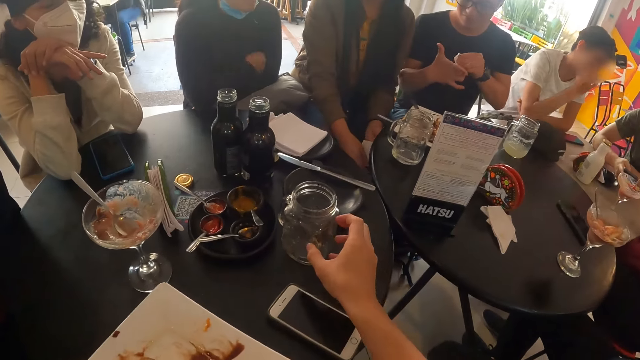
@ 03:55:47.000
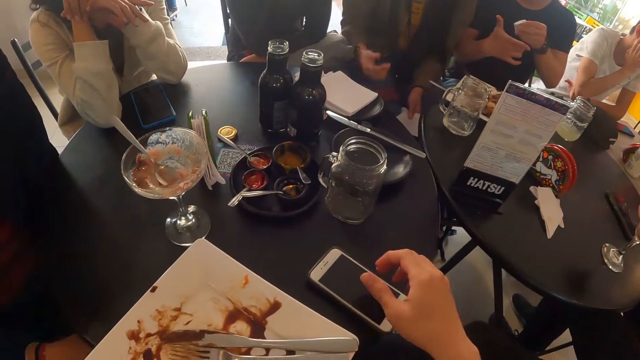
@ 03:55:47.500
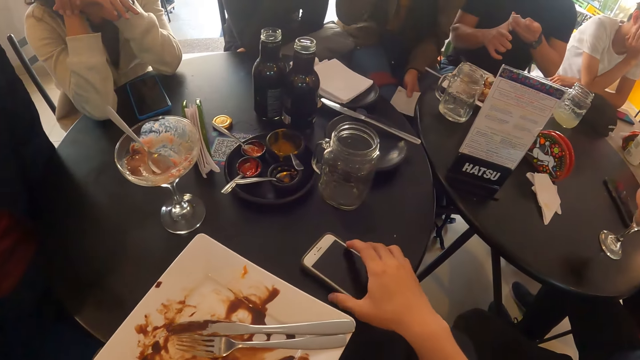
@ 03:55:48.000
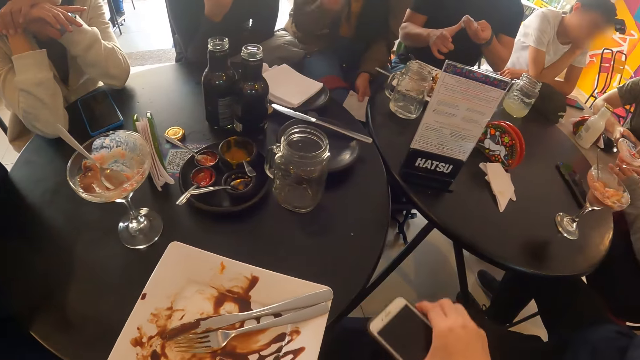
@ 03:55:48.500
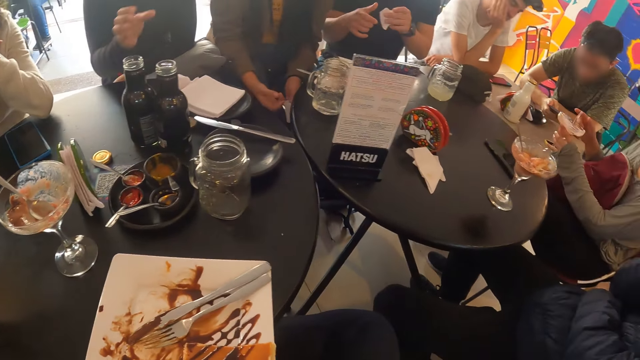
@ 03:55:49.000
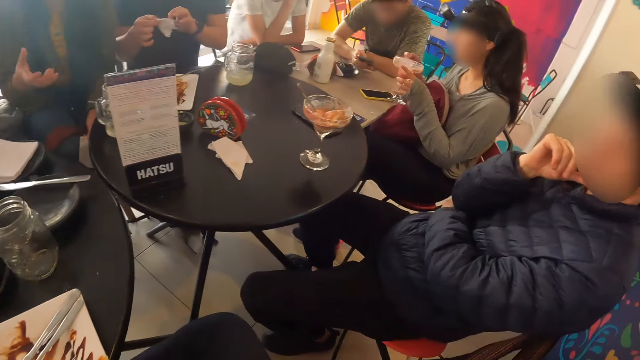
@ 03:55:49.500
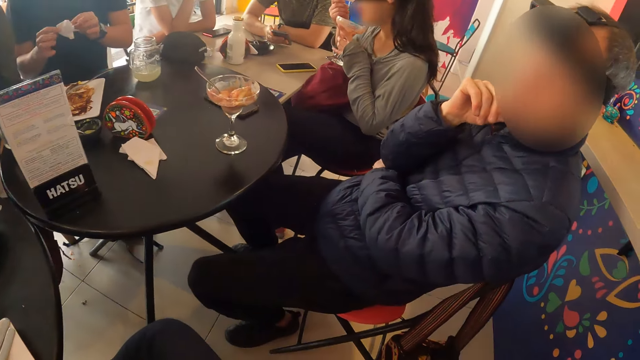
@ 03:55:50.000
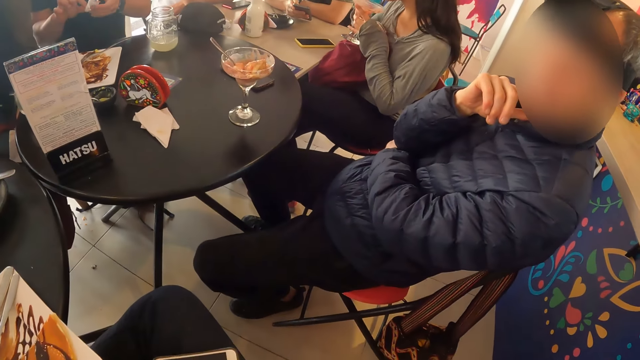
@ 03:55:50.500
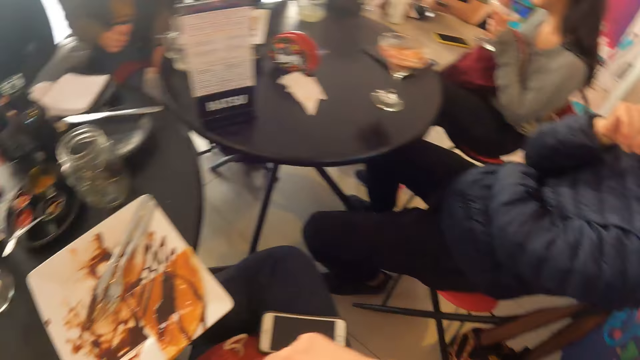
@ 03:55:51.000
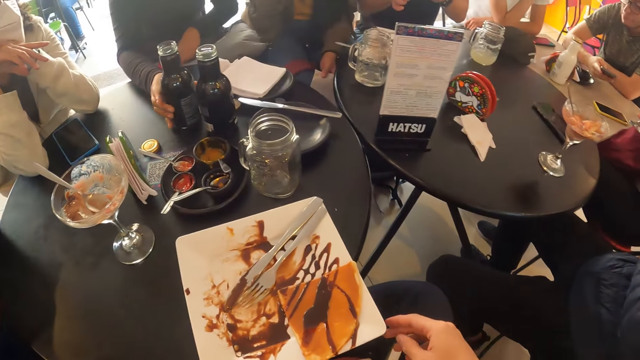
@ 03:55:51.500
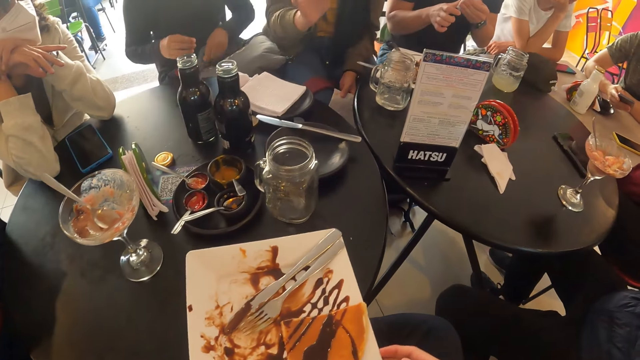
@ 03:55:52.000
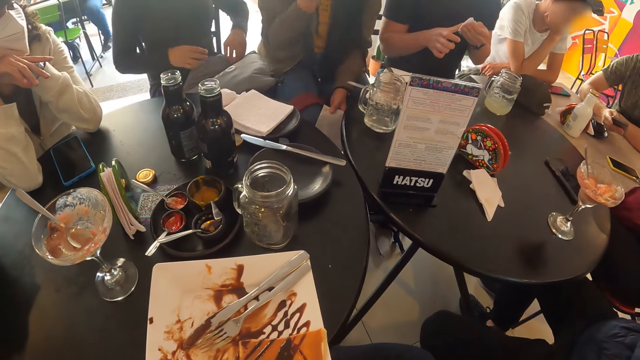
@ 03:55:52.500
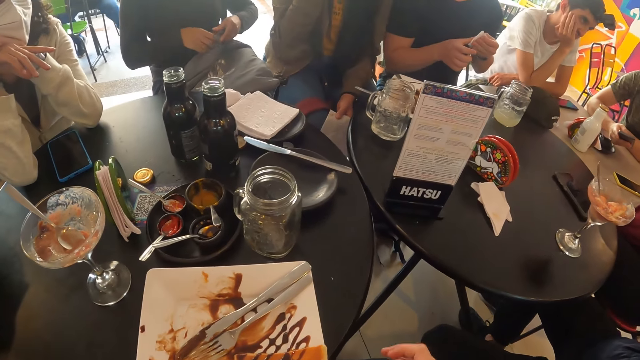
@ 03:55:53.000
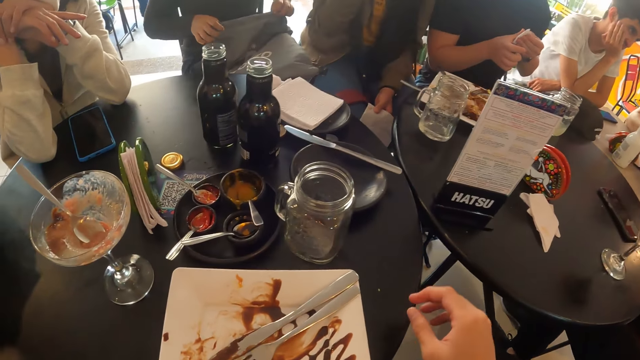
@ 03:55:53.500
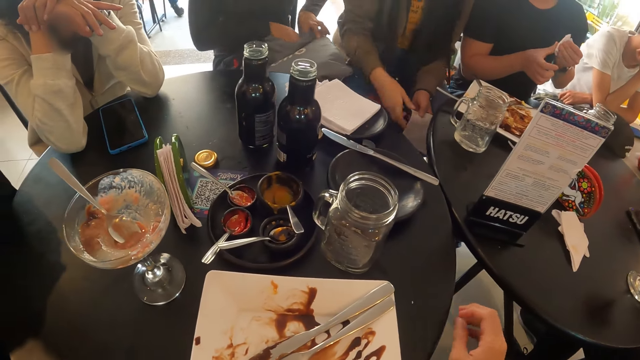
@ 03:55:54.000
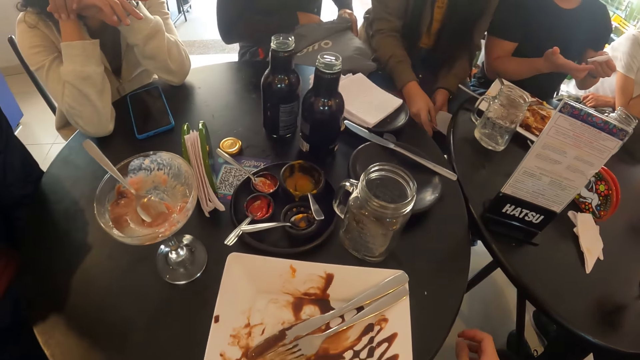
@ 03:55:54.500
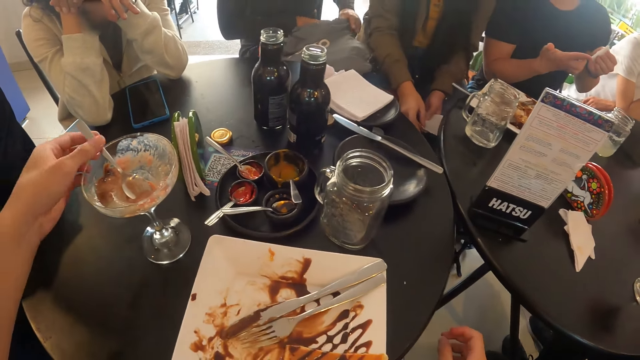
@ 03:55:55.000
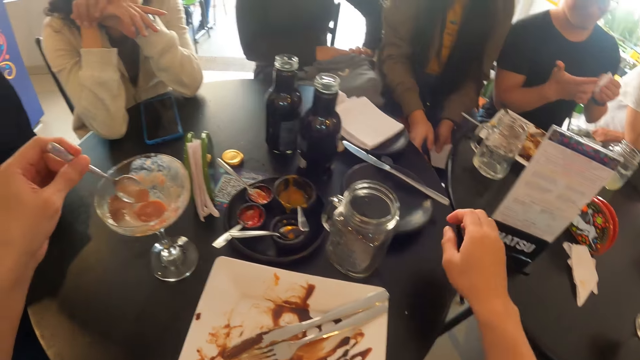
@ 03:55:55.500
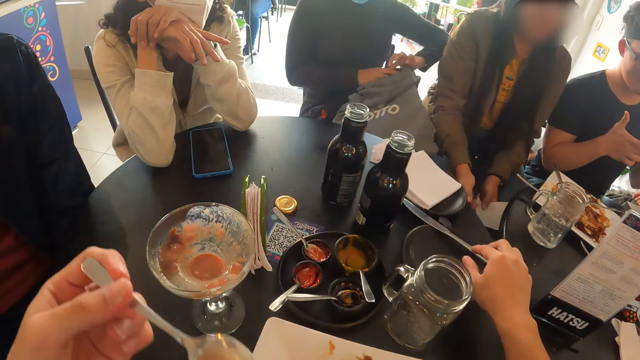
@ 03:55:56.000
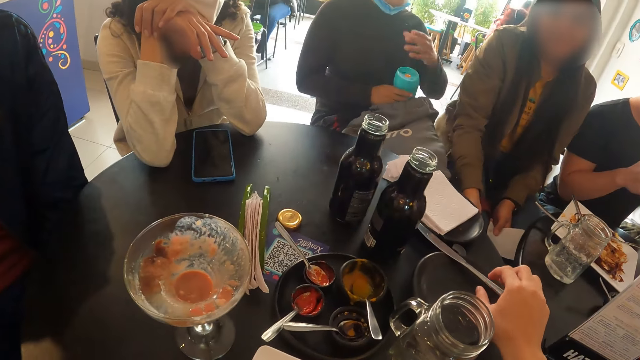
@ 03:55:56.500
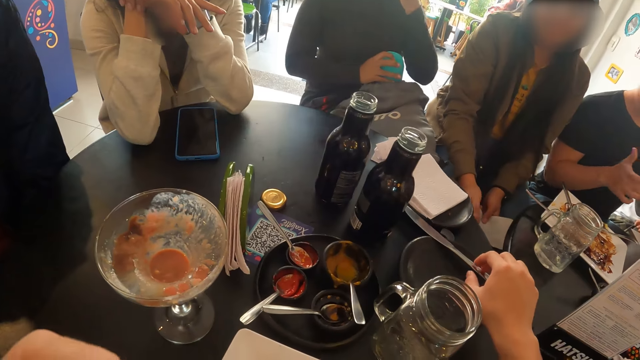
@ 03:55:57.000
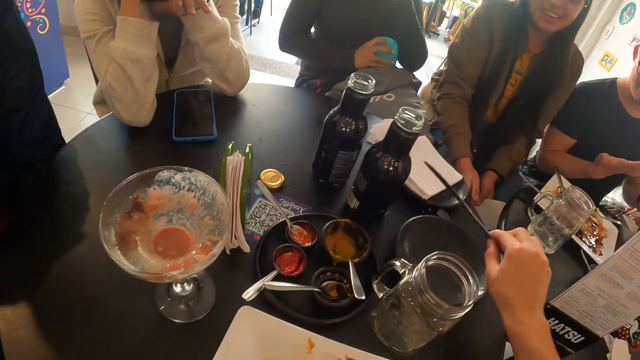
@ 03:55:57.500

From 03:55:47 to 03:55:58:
The camera wearer moves a cup on the table to a side with his right hand. He holds the cup. He moves his hand up. He picks a phone from the table with his right hand. He holds the phone. He moves the plate on the table. He pushes the plate forward. He looks around. He converses with a man in the restaurant. He moves his hand forward and pushes the plate. A woman unzips a bag on her leg with both hands. The camera wearer moves his hand forward, touches the table, moves his hand down and moves his hand forward. He picks the spoon from the ice-cream cup with his left hand. He lifts his right hand. He holds the spoon. He moves his right hand forward. The woman removes a bottle from the bag with her left hand. The camera wearer moves the spoon to the mouth. He holds a knife. He picks the knife from a plate on the table with his left hand.

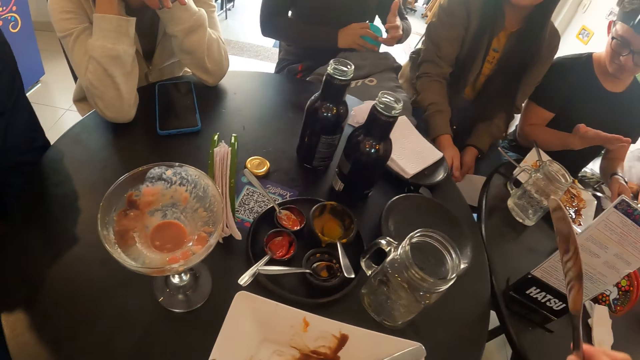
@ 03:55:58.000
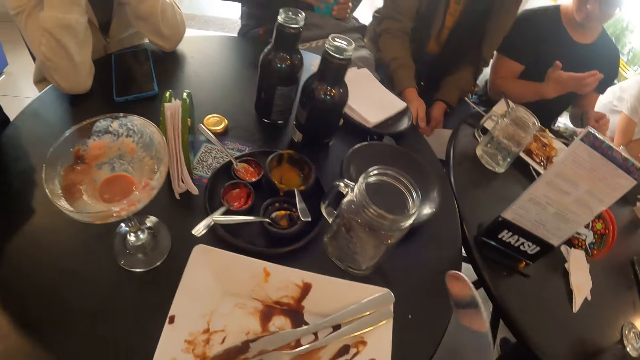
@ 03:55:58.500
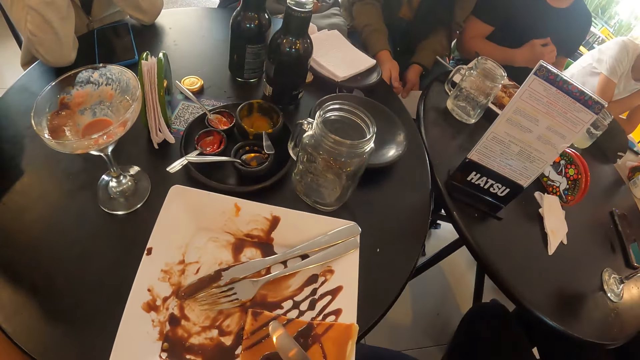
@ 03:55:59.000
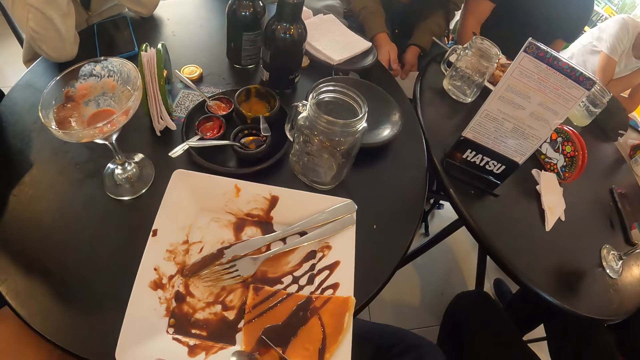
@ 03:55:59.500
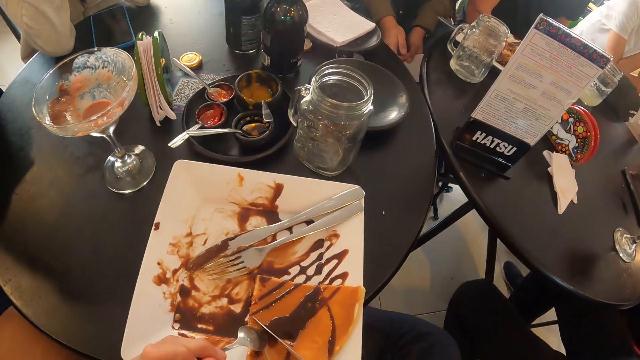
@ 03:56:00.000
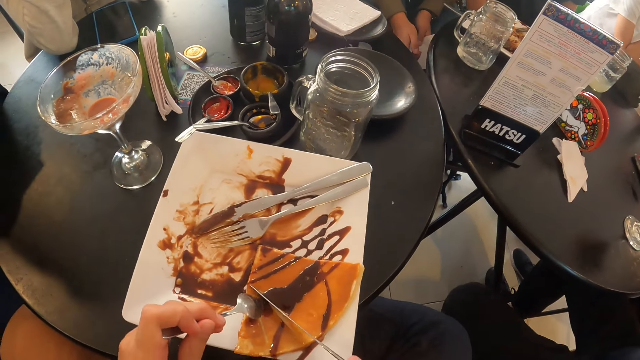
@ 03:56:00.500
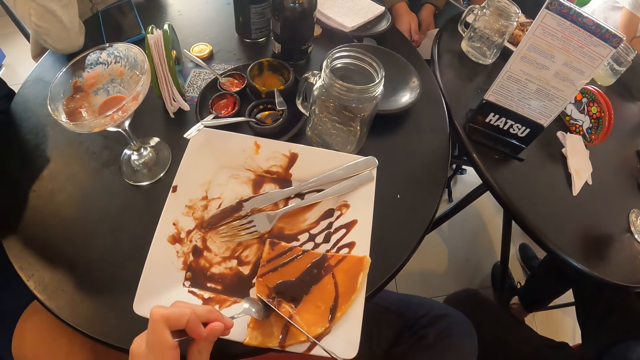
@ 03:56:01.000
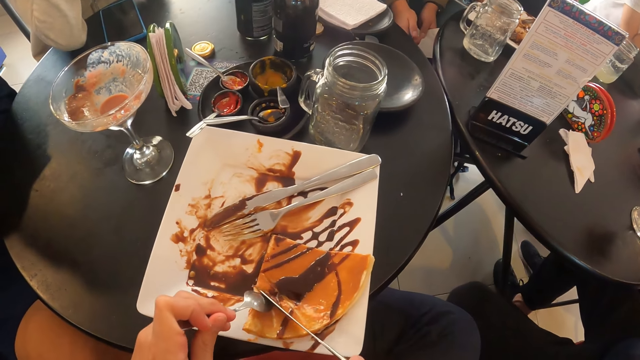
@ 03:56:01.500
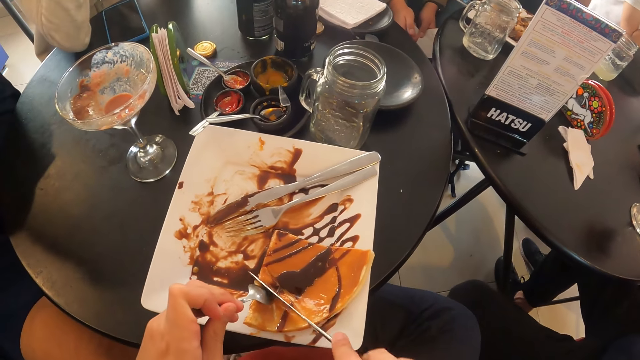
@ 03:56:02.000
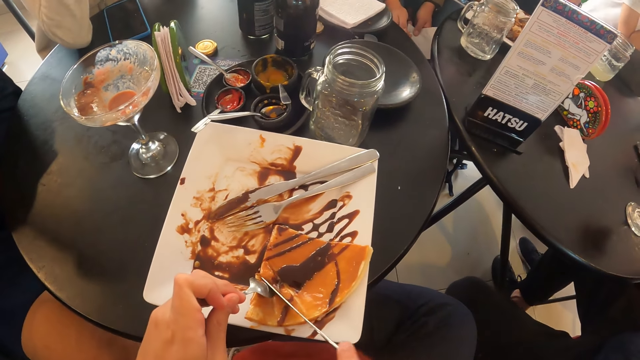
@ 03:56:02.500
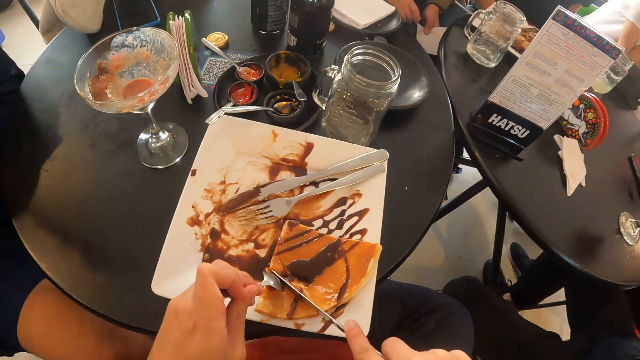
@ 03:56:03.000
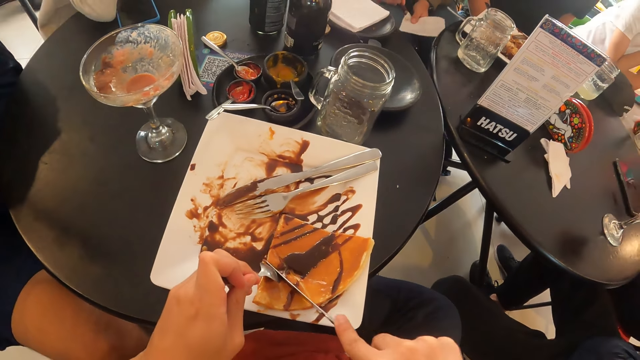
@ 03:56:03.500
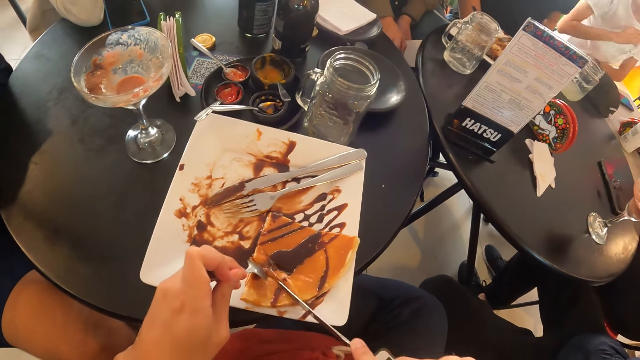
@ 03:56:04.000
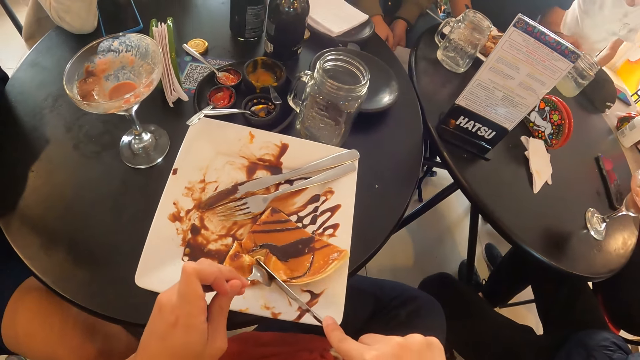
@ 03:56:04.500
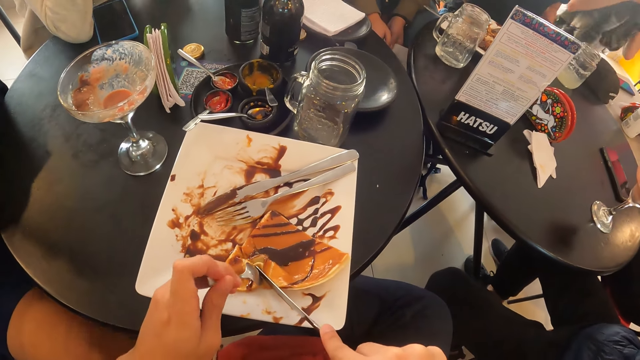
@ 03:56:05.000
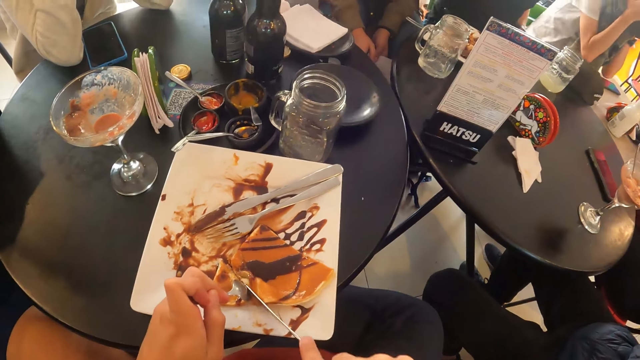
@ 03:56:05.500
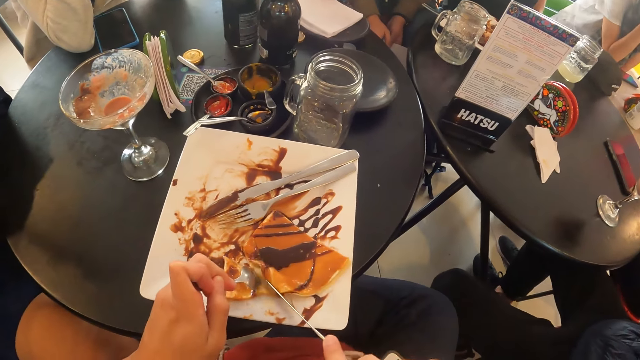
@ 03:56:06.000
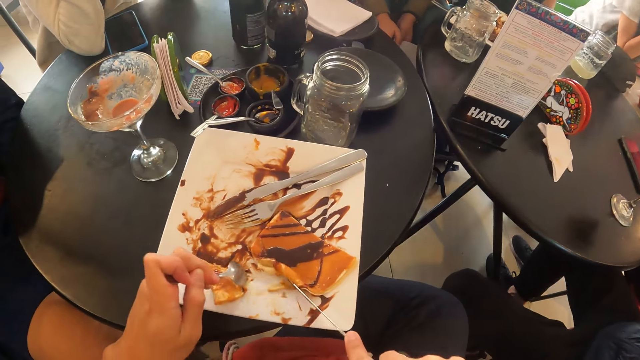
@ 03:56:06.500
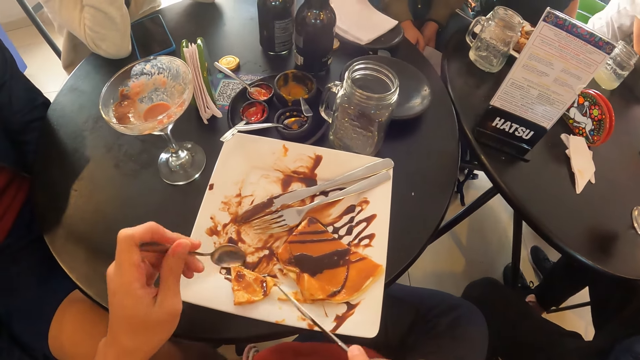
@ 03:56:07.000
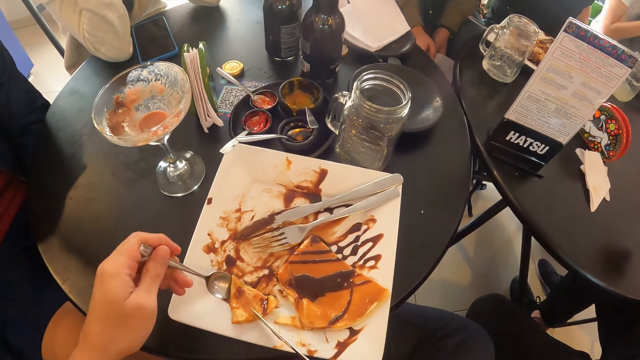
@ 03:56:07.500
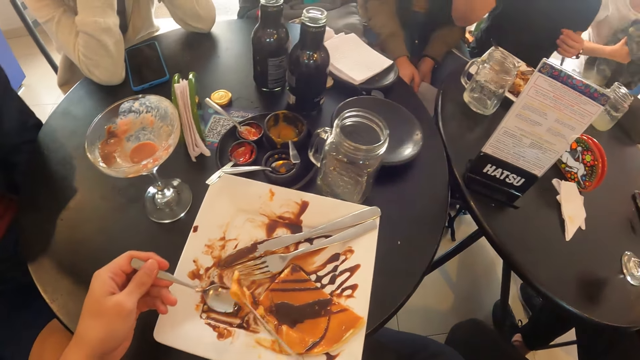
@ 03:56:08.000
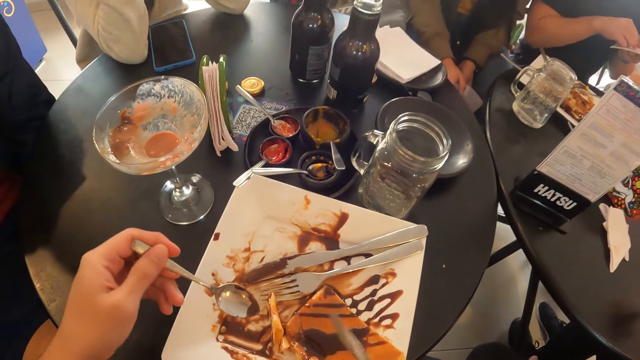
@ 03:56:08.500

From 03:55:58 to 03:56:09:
The camera wearer moves the knife down. He places the spoon on the pancake. He places the knife on the pancake. He cuts the pancake. He moves the plate. He cuts the pancake. He lifts the spoon up. He moves the pancake. He places the spoon on the pancake. He slices the pancakes in the plate with the knife in his left hand. He pulls the pancake. He lifts the spoon up. He lifts the knife up. He lifts up the pancake. He drops the pancake.
